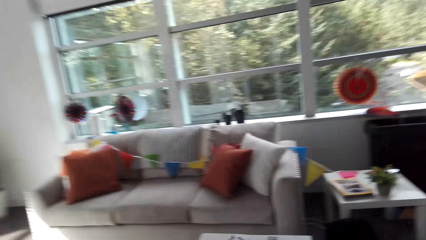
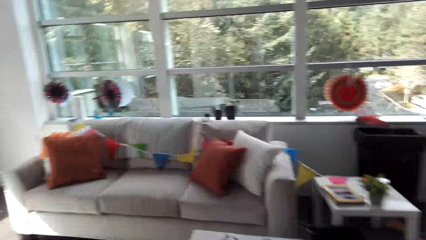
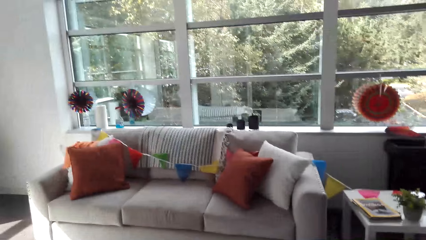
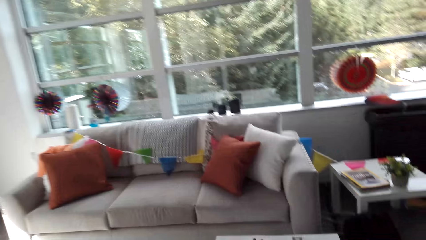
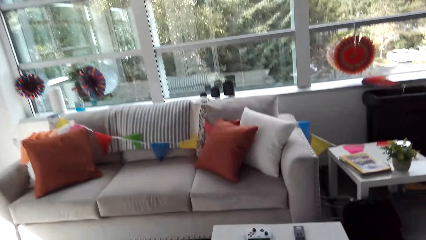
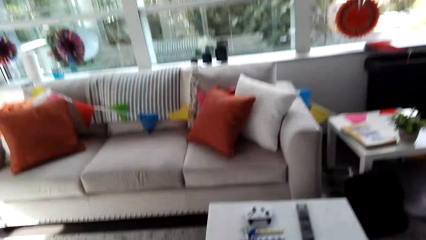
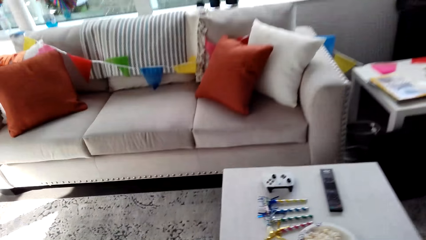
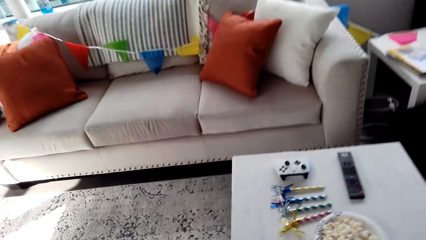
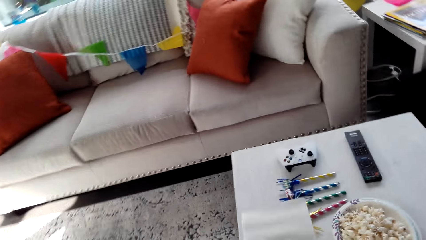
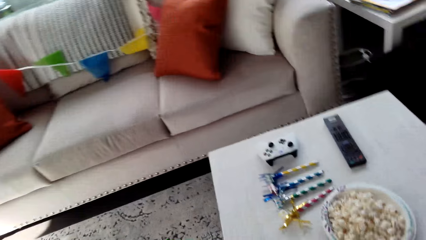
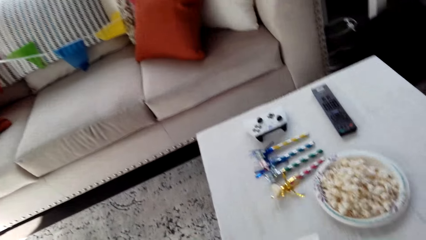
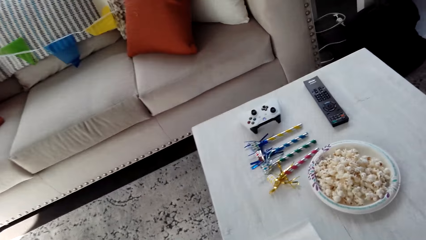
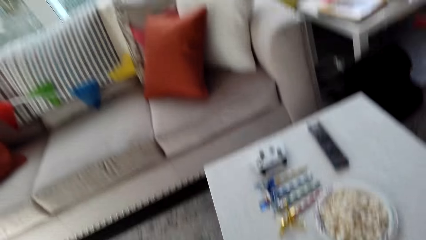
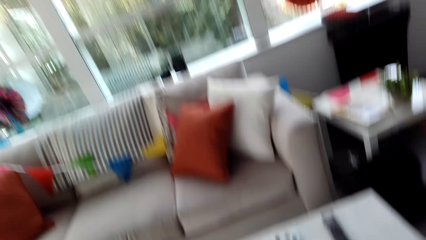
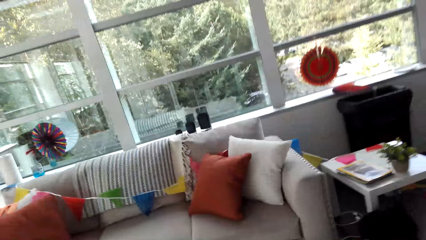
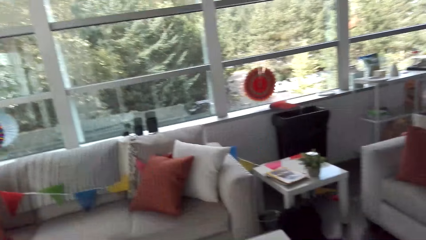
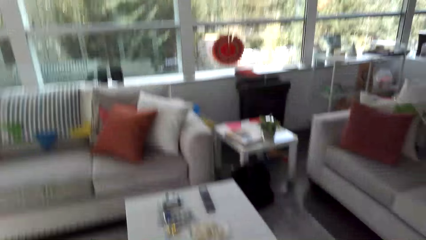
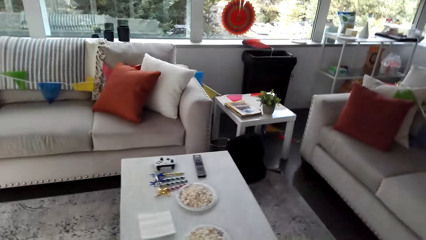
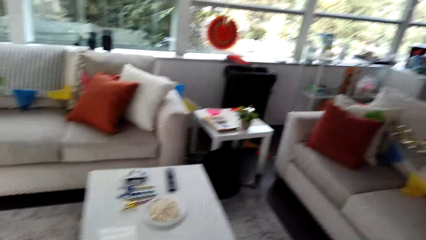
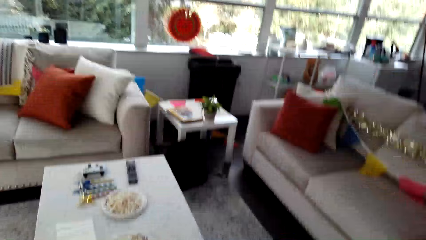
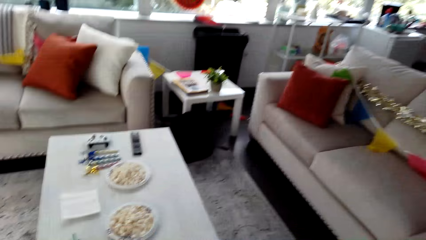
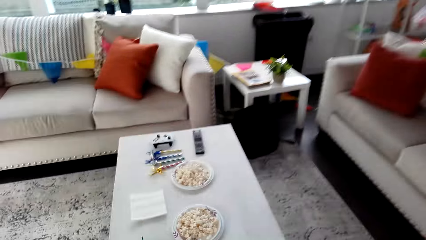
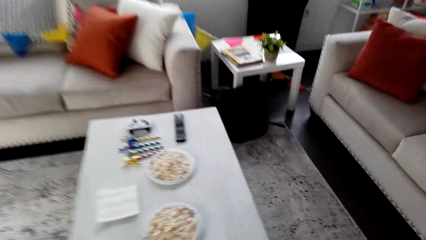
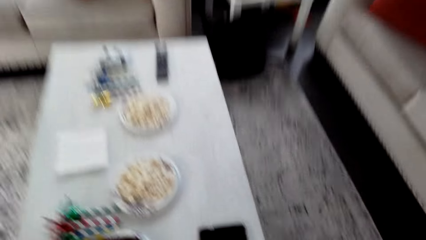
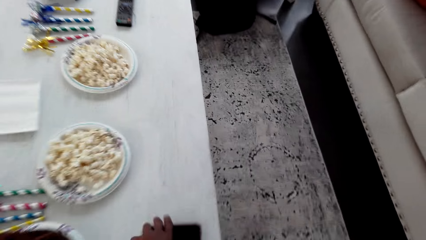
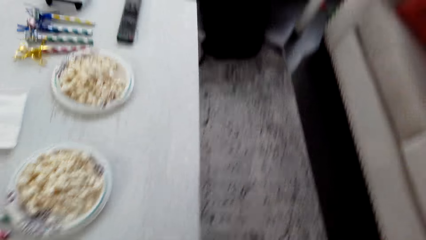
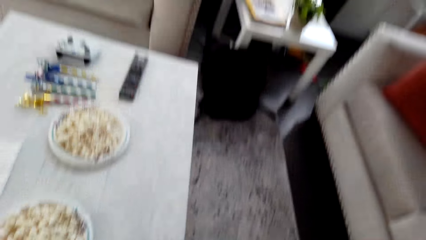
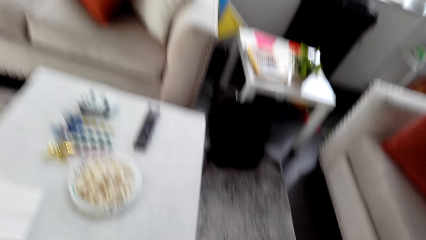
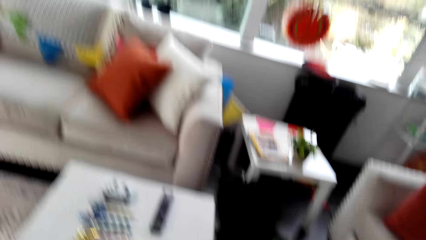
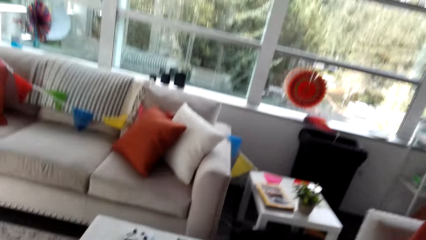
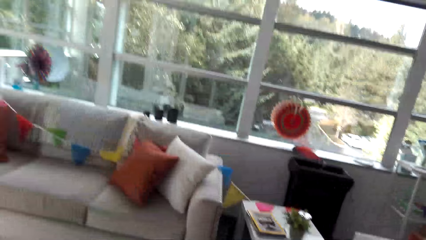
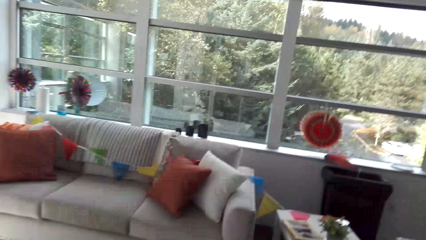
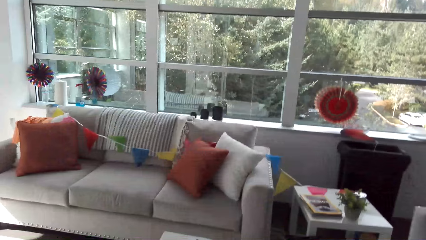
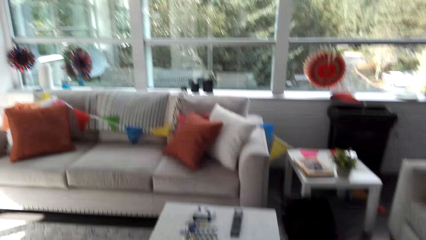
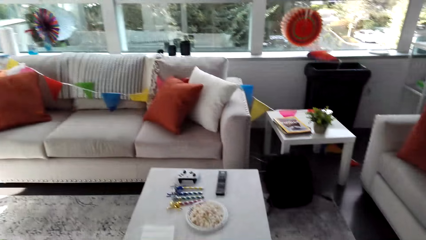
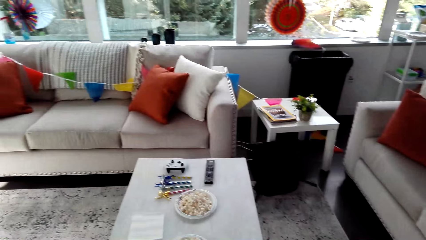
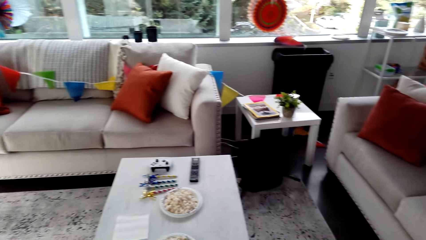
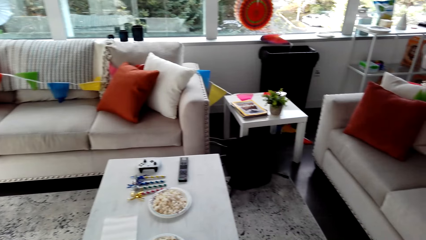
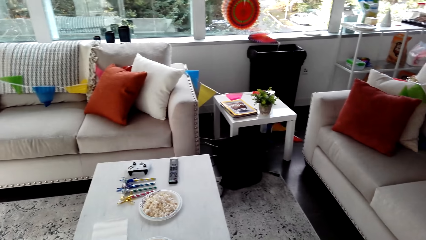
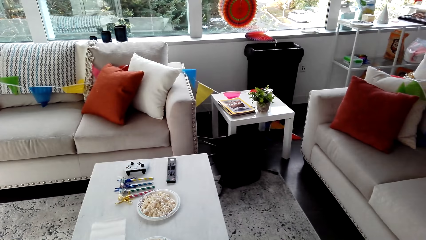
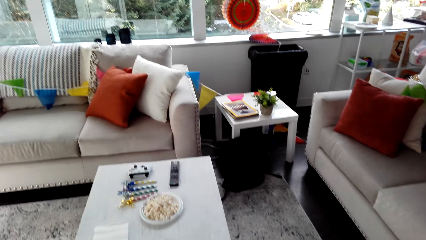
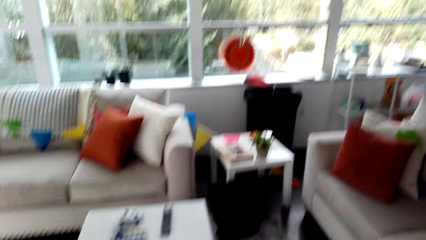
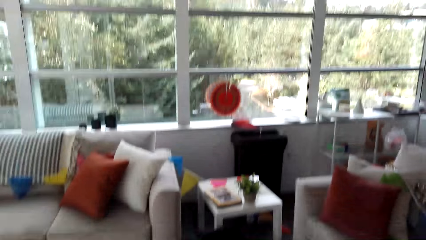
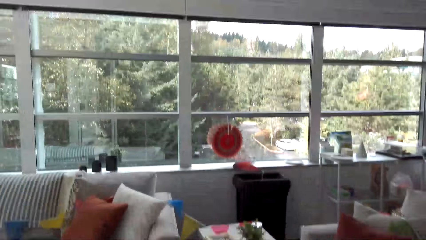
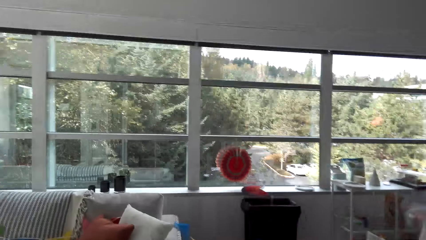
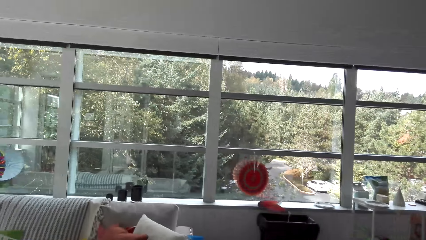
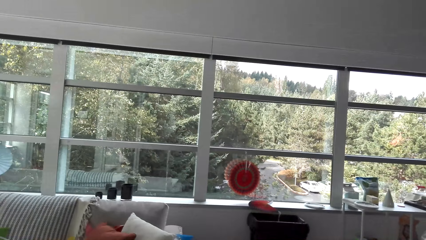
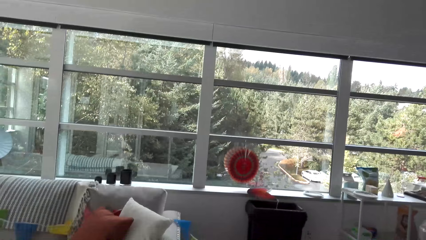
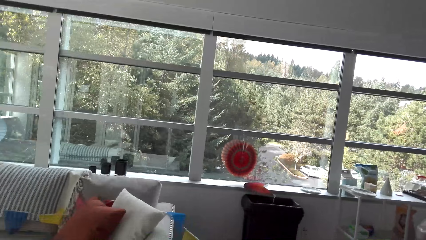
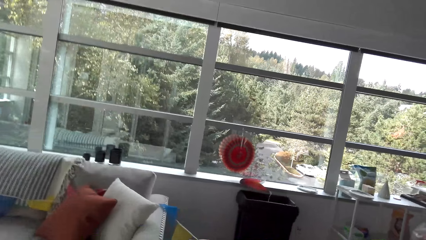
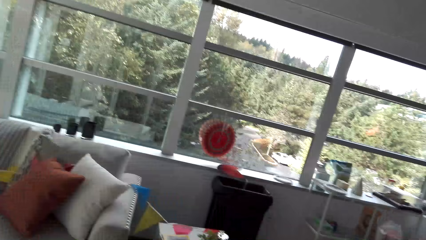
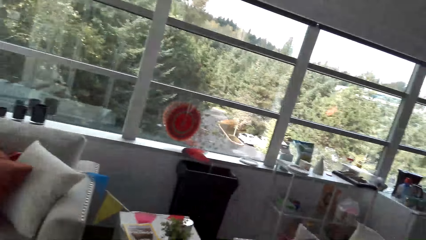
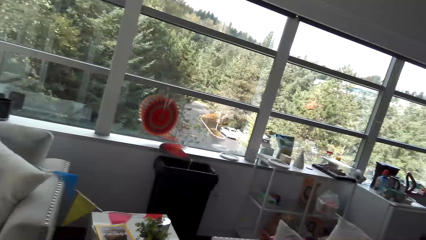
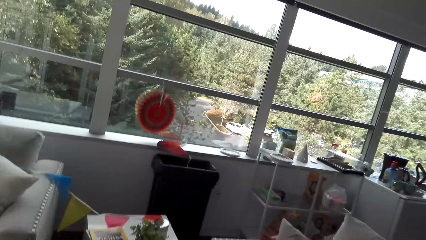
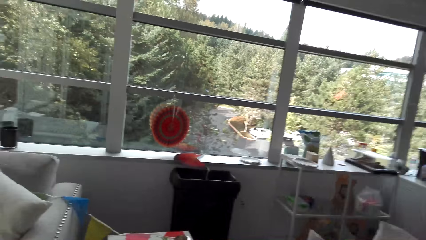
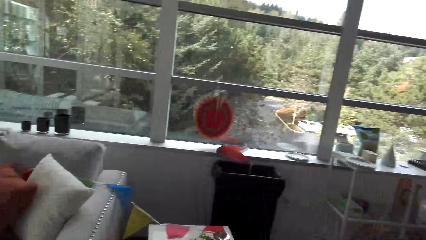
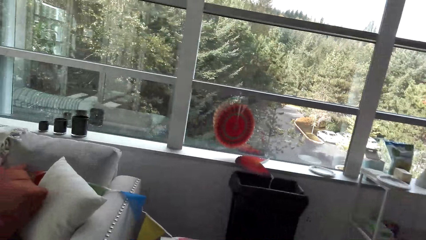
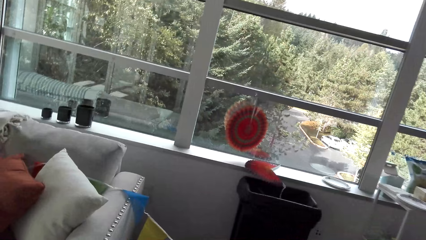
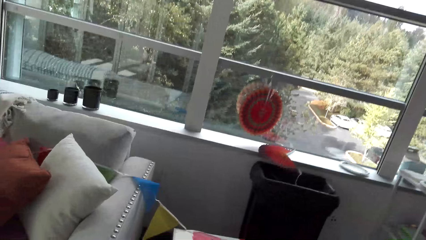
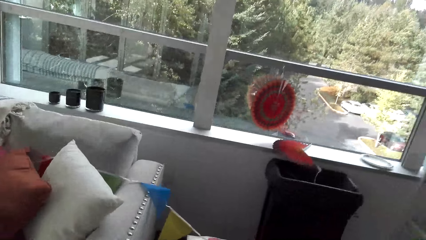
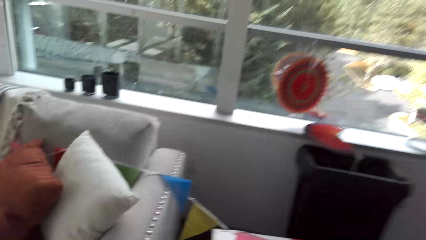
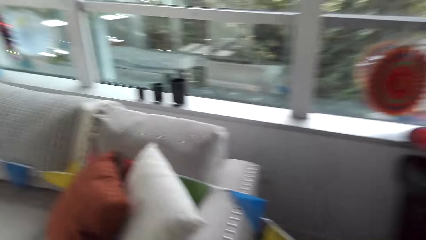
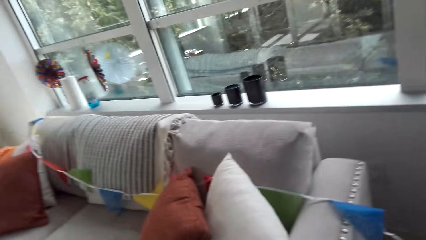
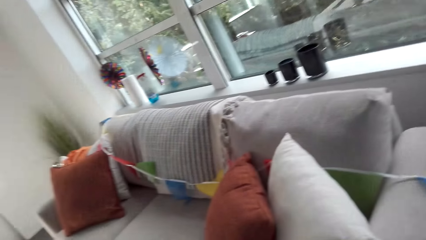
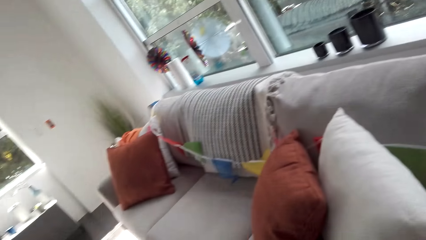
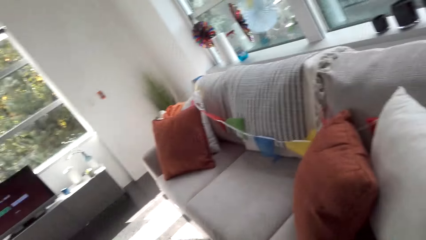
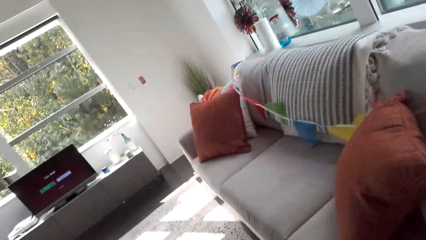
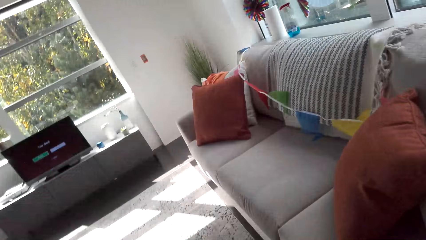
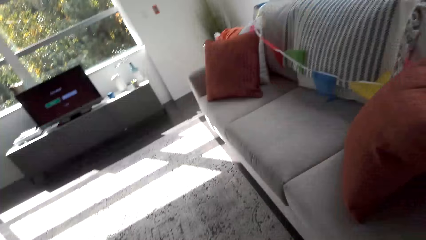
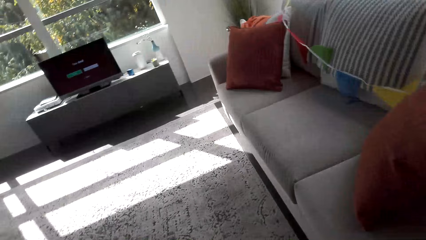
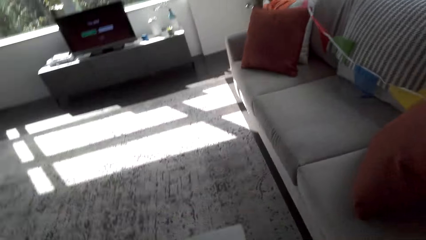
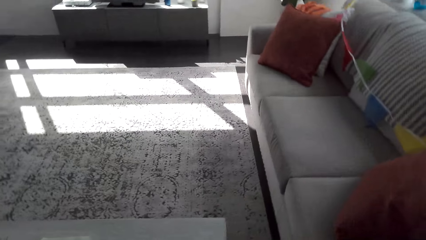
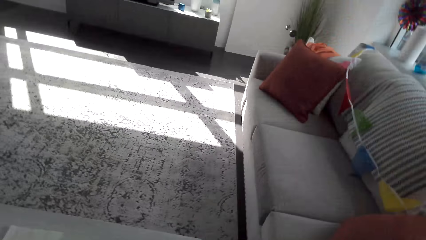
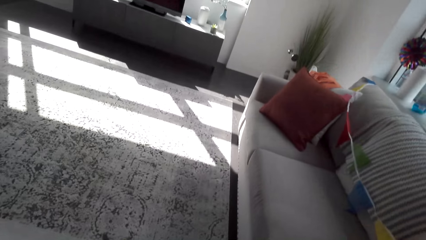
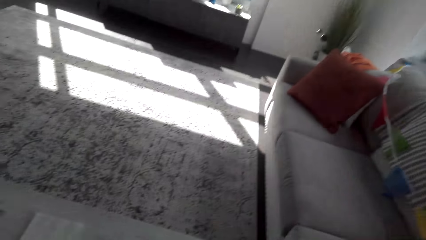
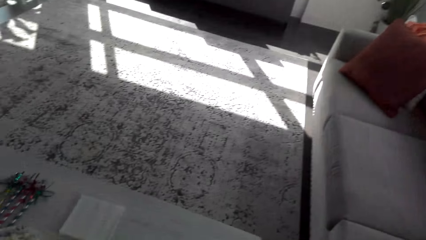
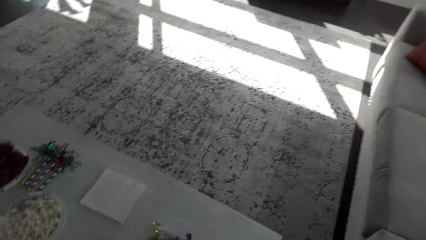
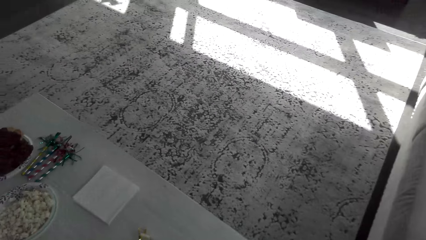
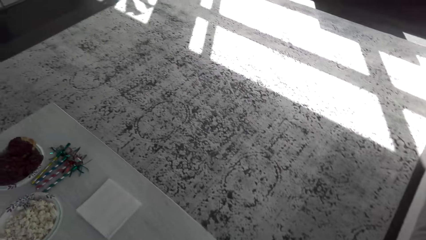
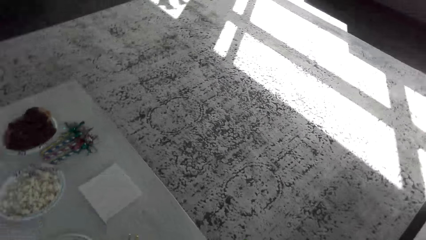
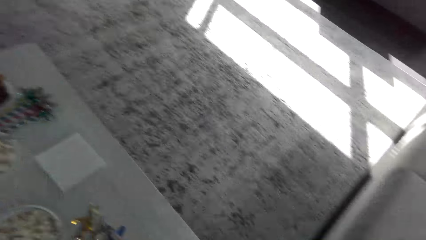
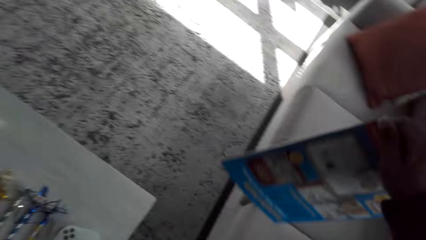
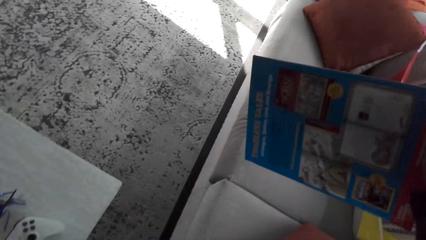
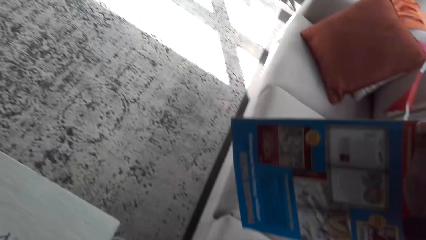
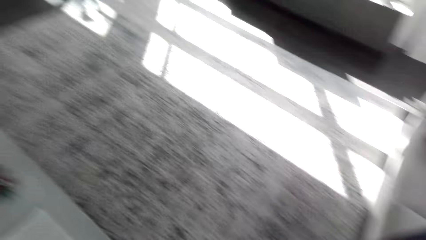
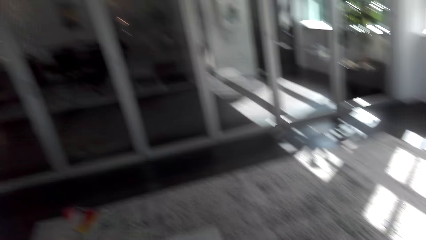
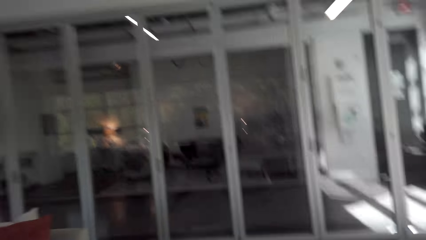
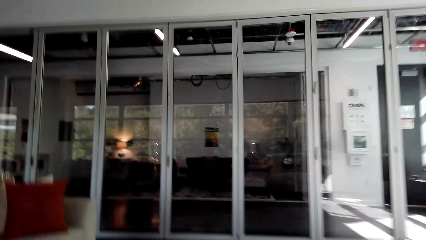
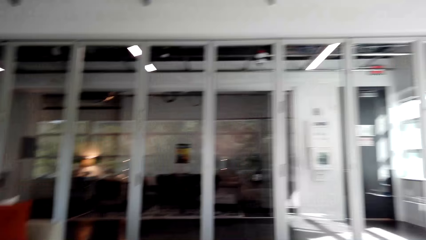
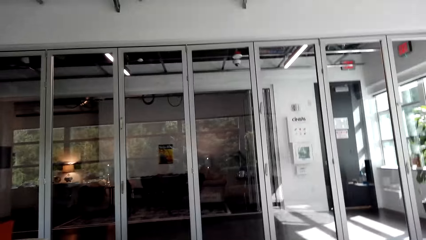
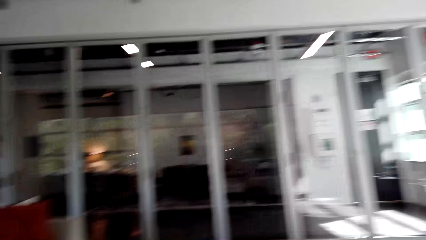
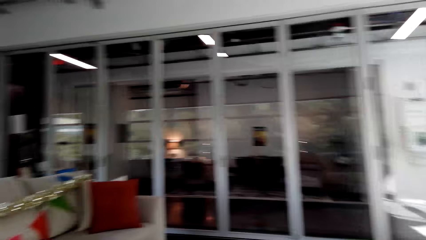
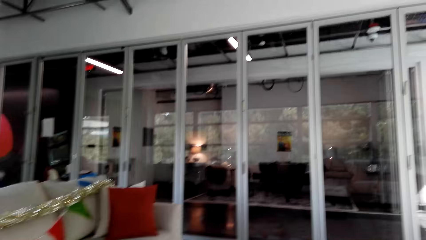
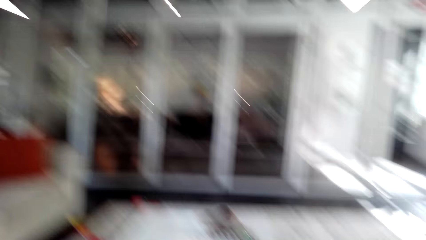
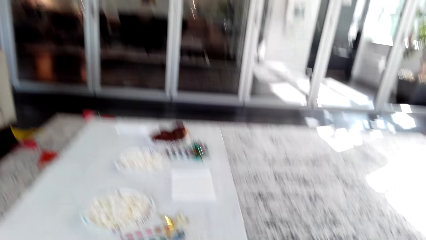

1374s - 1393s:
The camera wearer puts down the paper towel on the table. They pick up a phone. They move around the room. They walk towards a sofa. They hold a magazine. They move the book. They walk around the room.
